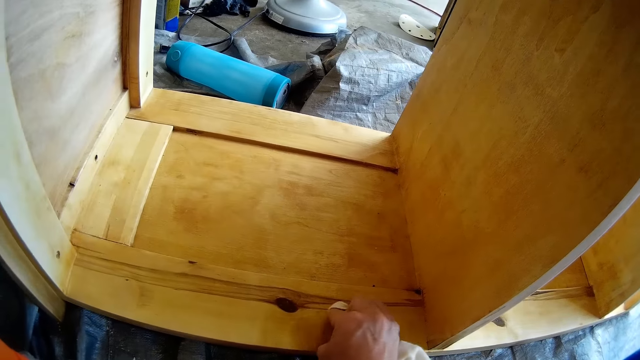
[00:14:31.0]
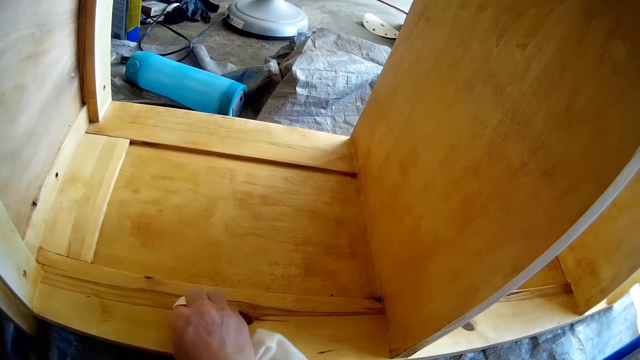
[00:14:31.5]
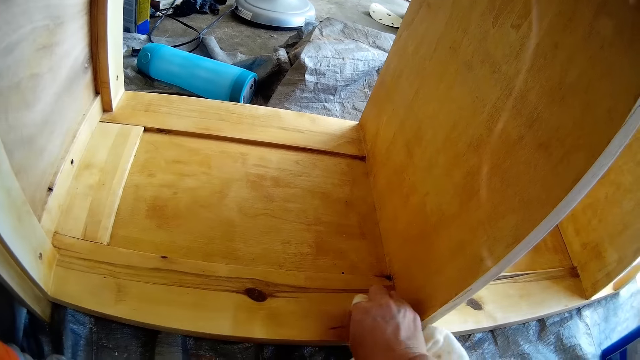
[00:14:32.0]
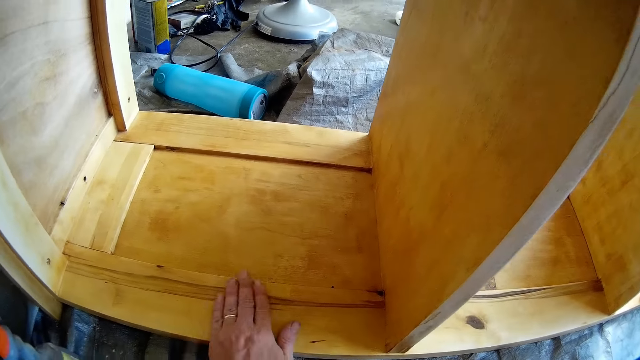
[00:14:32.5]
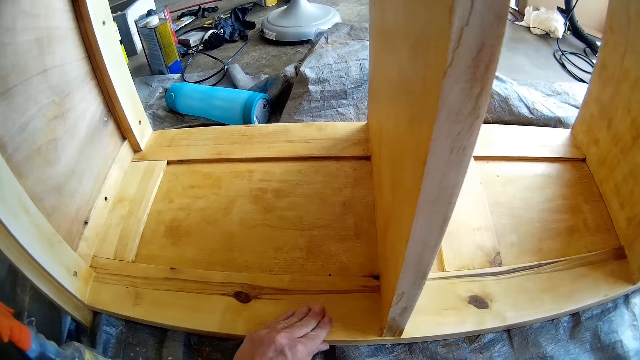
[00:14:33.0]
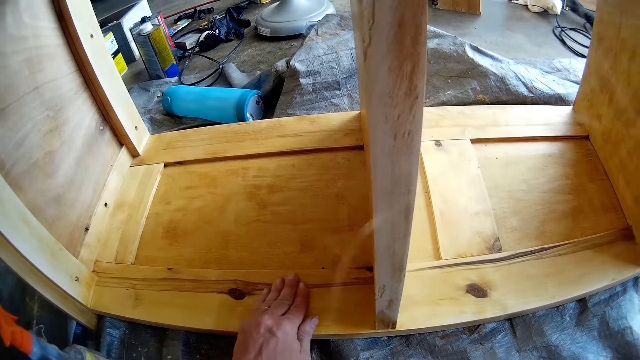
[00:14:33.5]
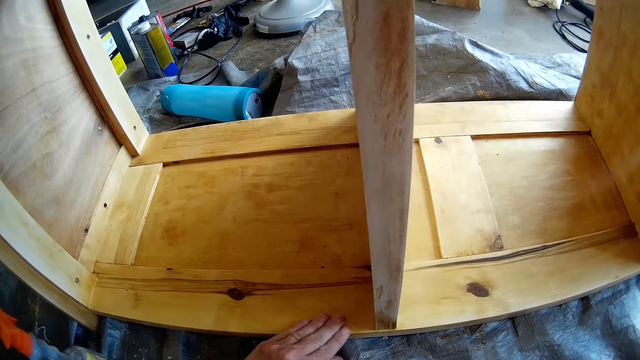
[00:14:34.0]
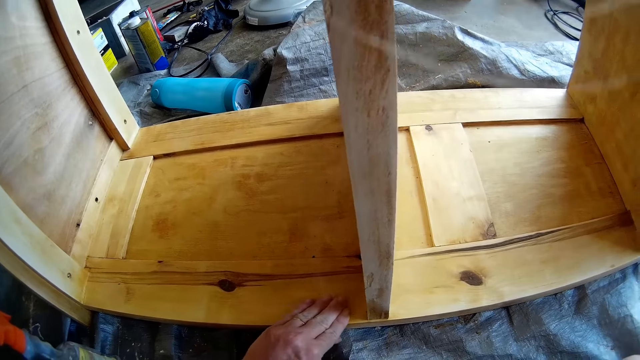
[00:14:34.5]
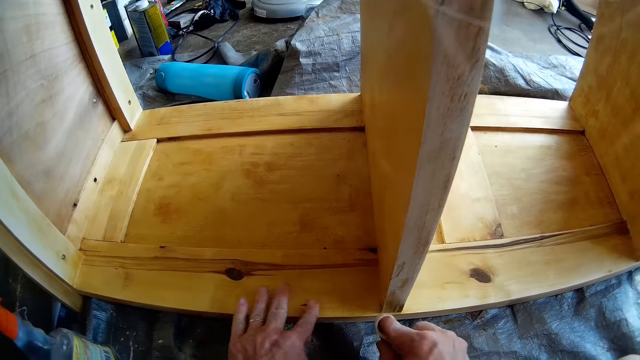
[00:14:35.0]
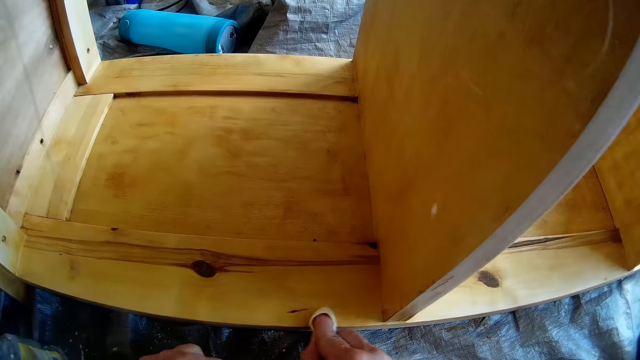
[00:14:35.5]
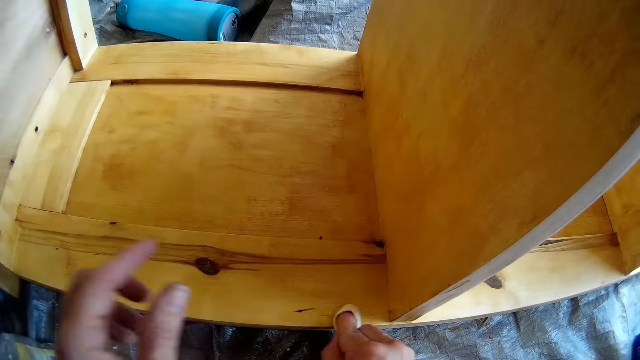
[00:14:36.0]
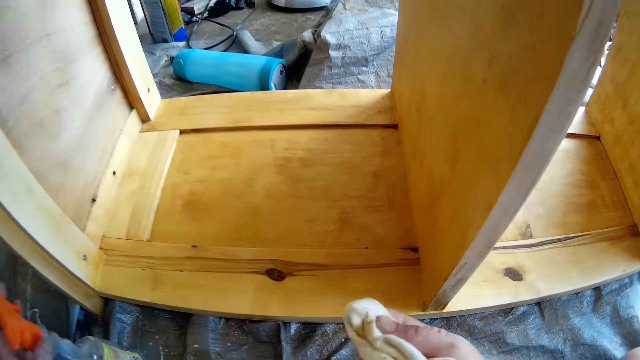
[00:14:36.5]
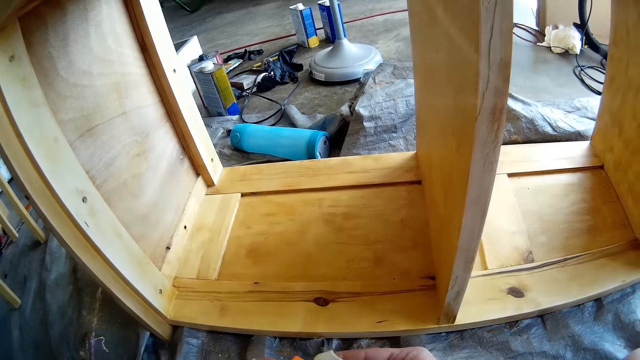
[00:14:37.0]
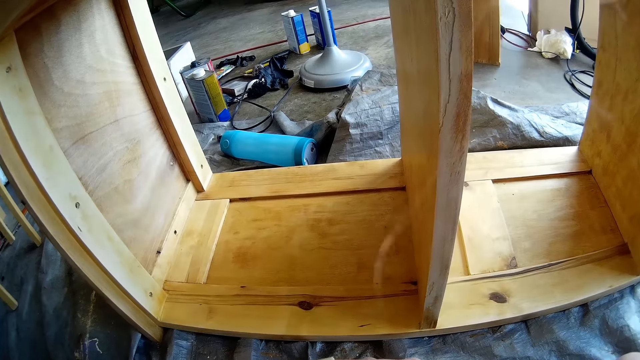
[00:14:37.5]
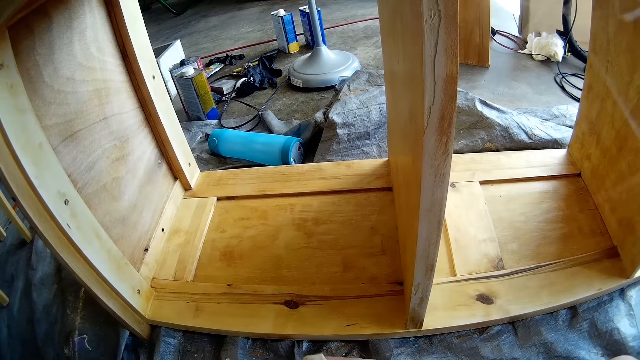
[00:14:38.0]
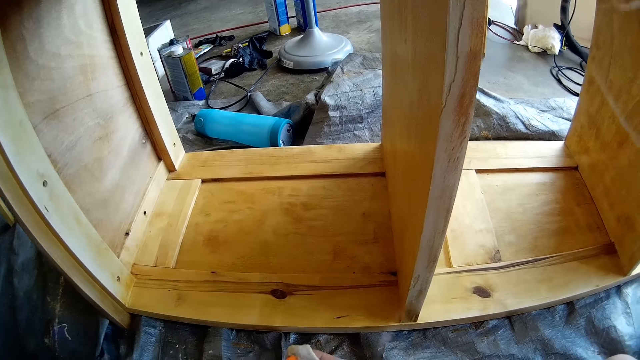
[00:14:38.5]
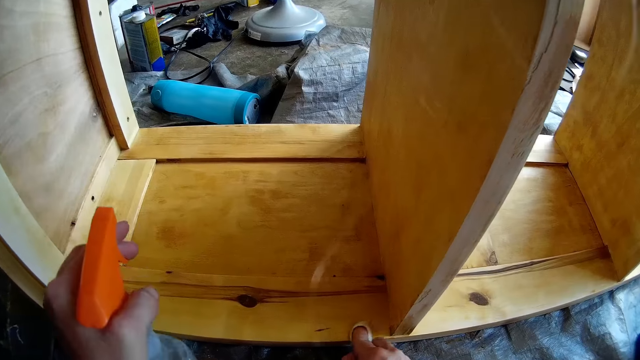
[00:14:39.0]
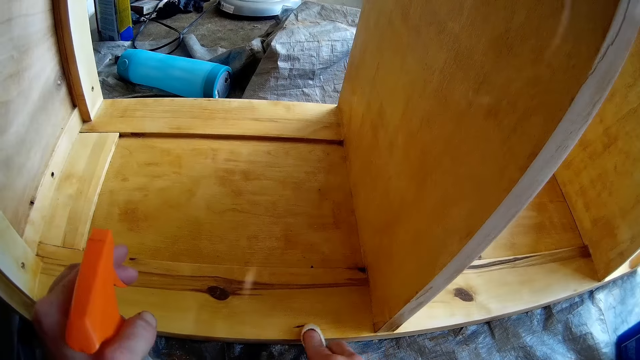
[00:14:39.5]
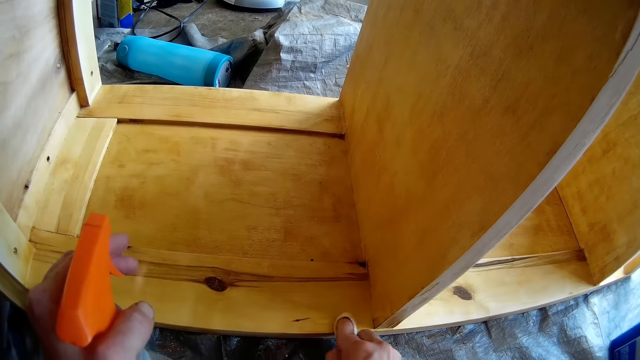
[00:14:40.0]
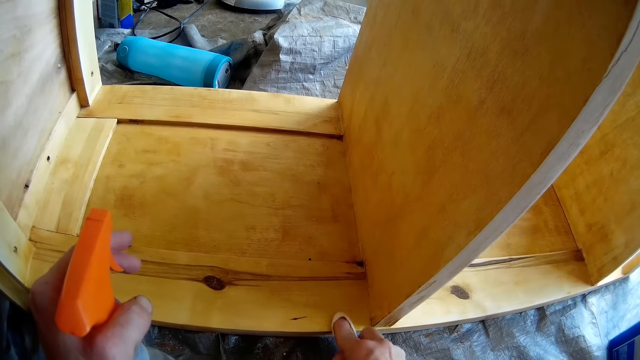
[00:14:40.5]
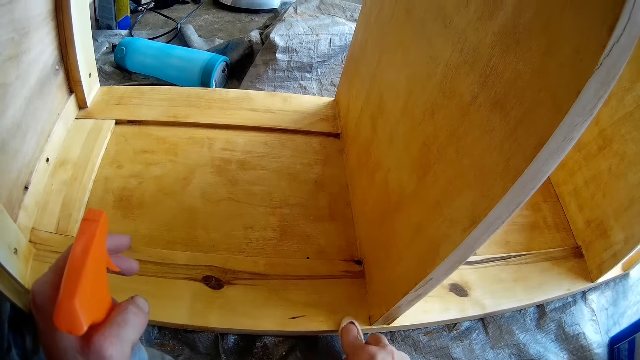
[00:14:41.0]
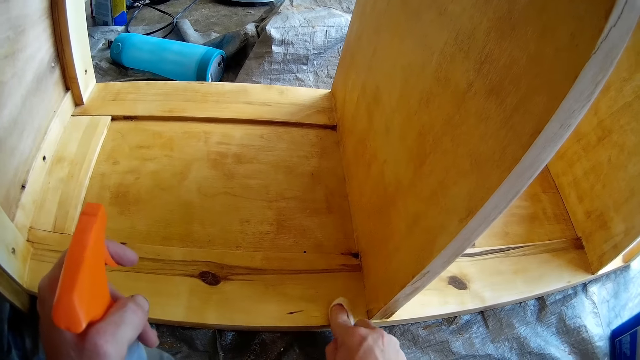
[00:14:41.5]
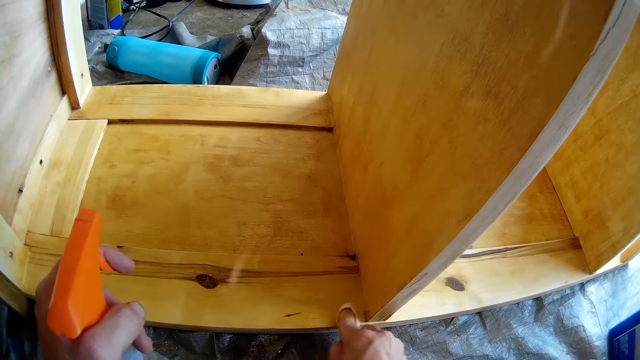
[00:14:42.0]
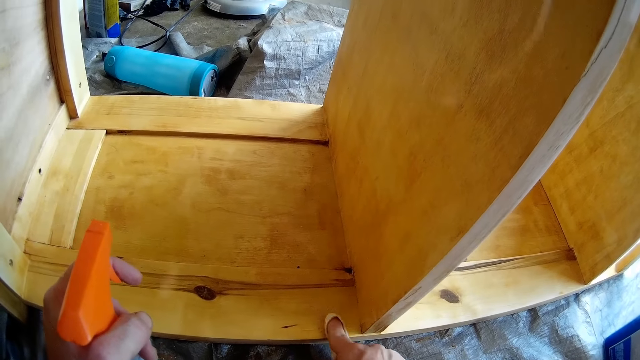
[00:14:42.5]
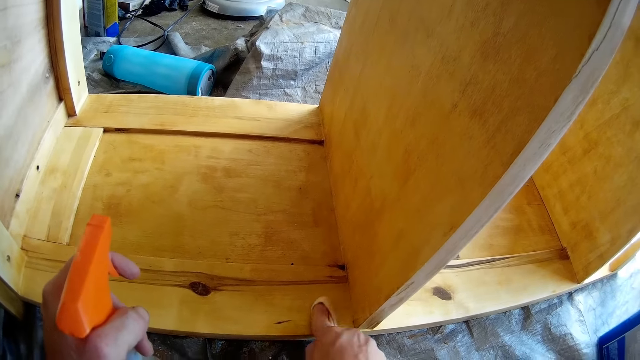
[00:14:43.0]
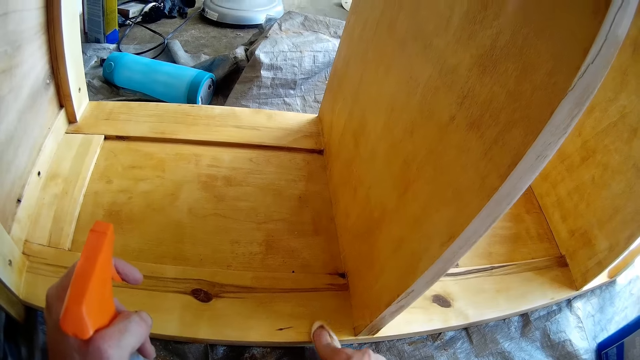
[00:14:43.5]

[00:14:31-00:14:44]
The camera wearer wipes wood with his hand. He touches the shelf with his left hand. He cleans the shelf with the hand towel in his right hand. He picks up the sprayer with his left hand from the floor. He sprays the cleaner in the sprayer on the hand towel. He places down a bottle. He cleans the shelf with the hand towel in his right hand.

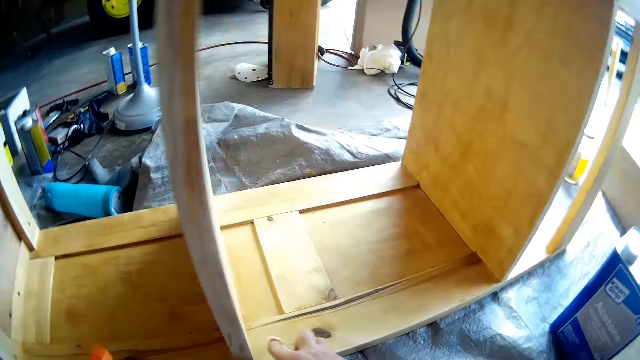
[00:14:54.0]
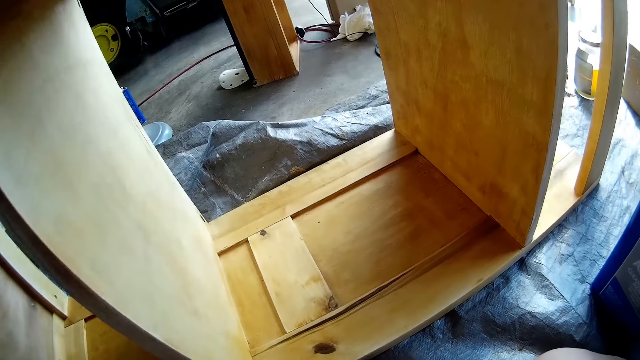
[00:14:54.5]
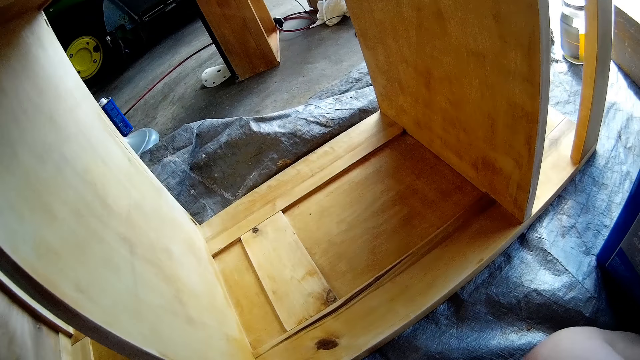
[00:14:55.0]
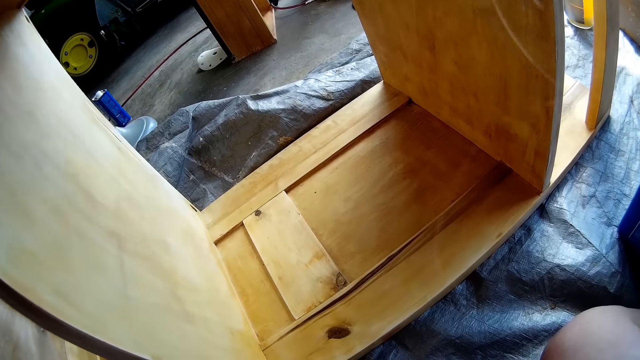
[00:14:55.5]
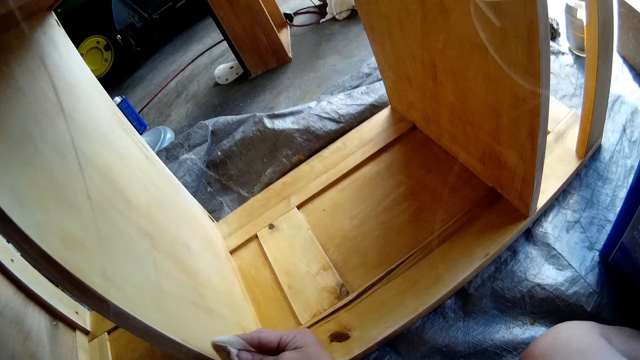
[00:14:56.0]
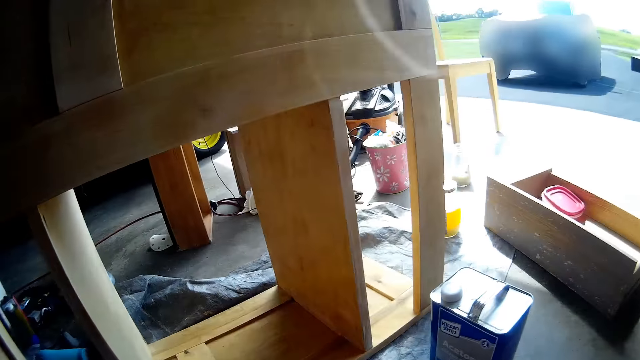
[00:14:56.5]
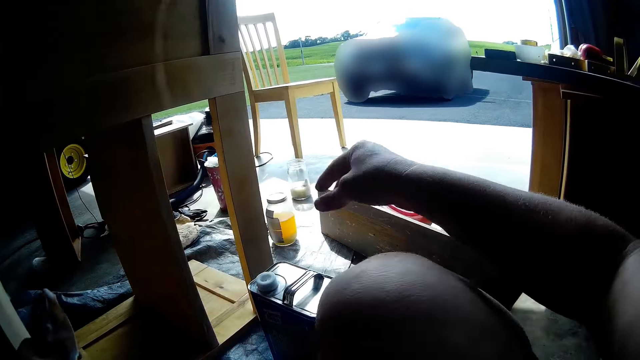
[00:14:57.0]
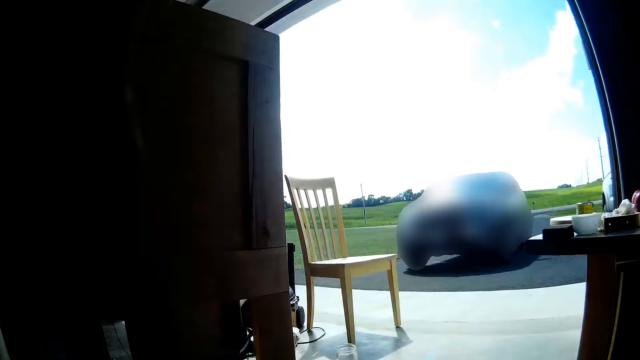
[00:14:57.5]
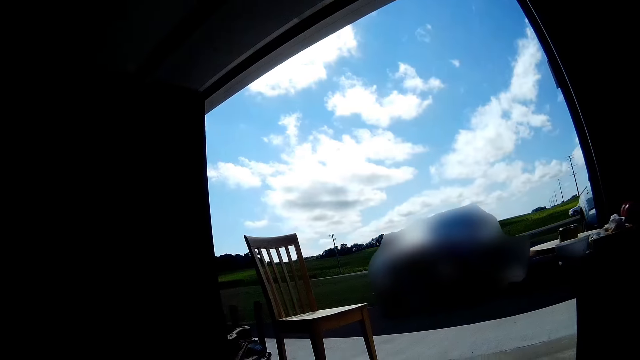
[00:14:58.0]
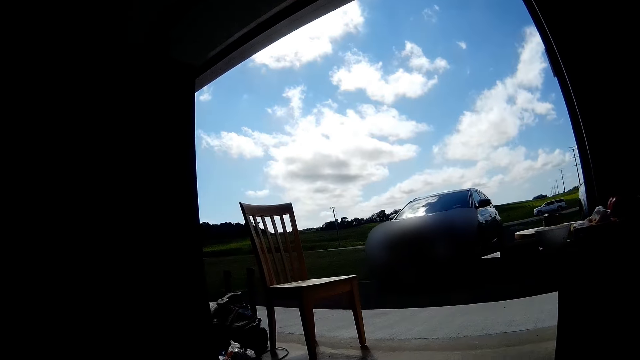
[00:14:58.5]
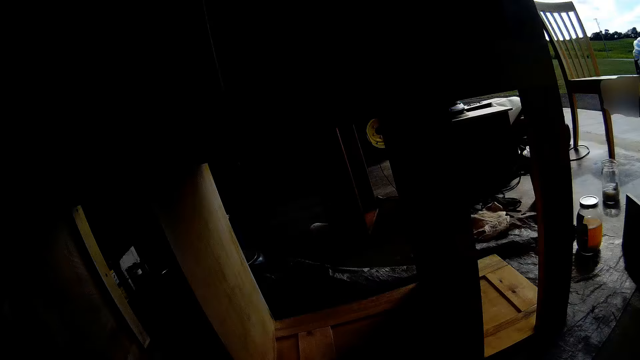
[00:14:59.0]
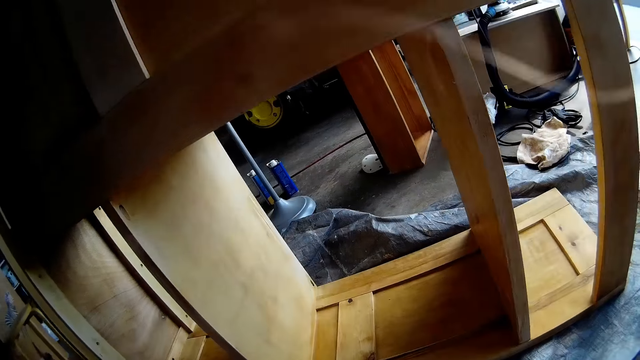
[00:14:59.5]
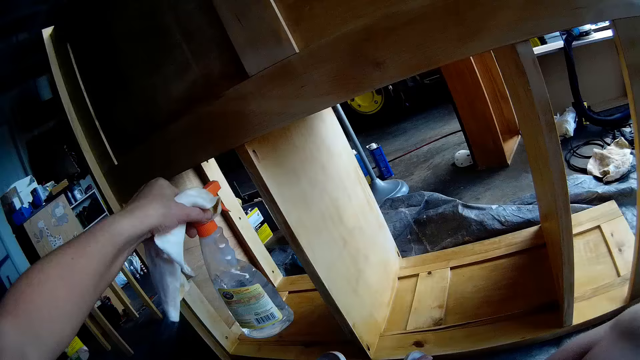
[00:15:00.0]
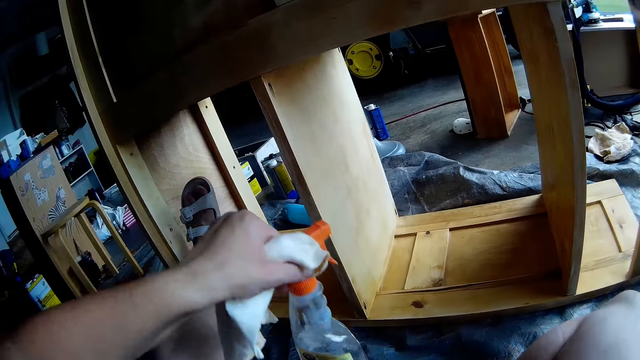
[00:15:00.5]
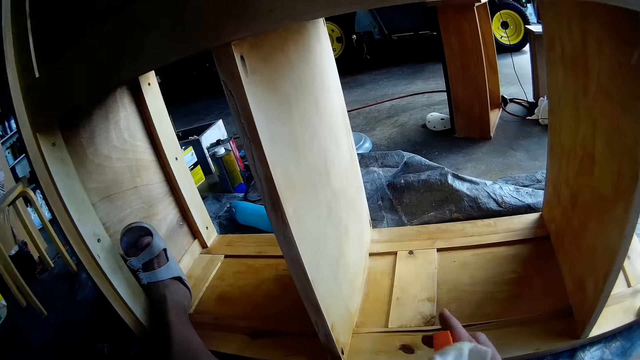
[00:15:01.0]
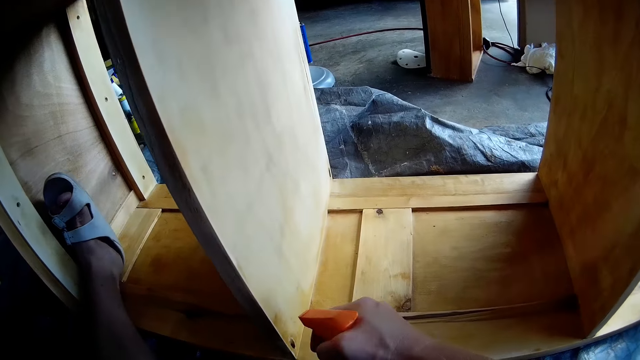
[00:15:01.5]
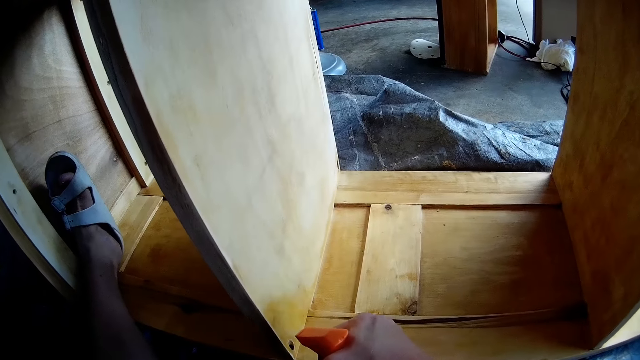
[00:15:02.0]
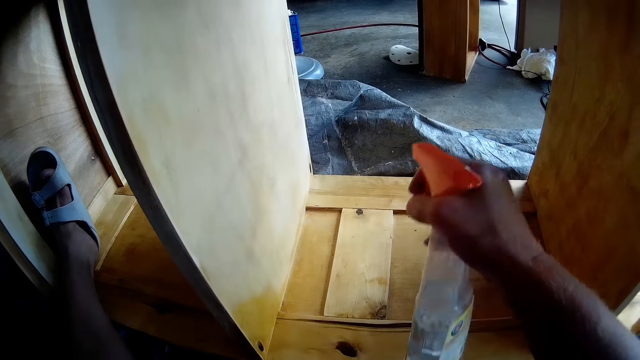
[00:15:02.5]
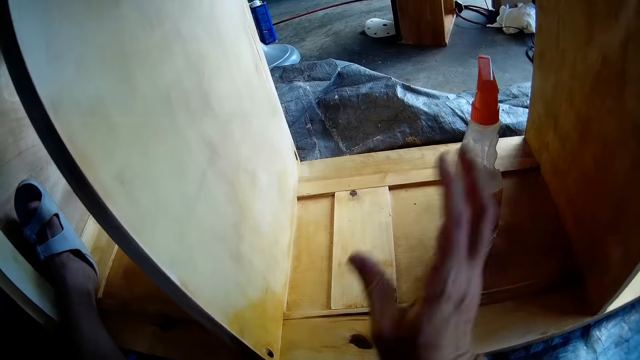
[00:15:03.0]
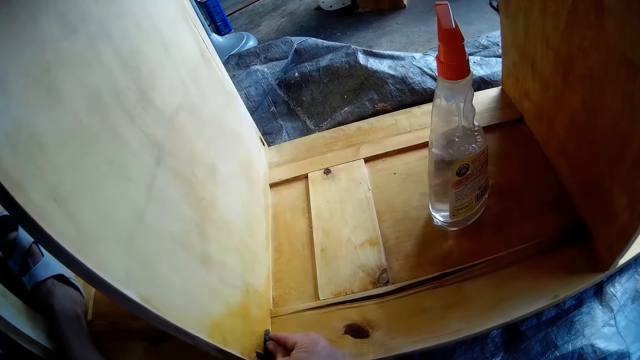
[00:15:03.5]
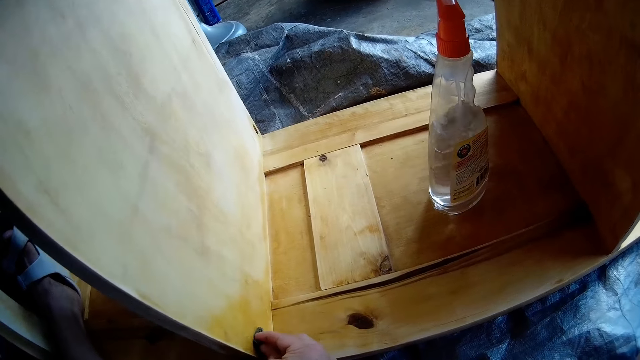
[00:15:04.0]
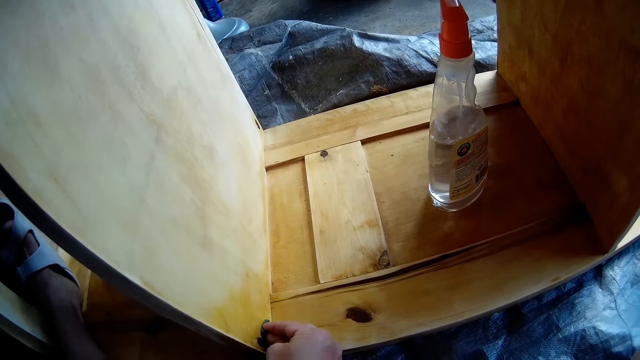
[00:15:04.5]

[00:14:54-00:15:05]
The camera wearer stares outside. He holds a bottle. He stretches his right foot in the shelf. He sprays the cleaner in the sprayer on the shelf with his right hand. He drops the sprayer in the shelf with his right hand. He cleans the shelf with the foam in his right hand.
